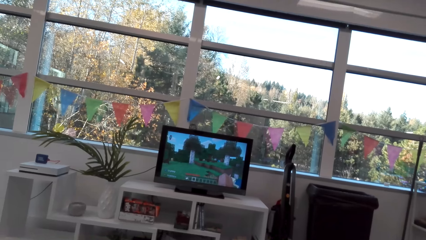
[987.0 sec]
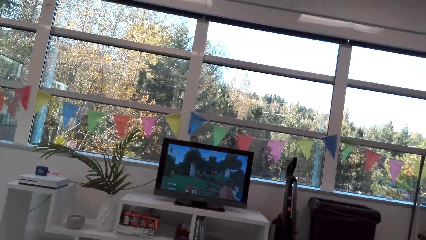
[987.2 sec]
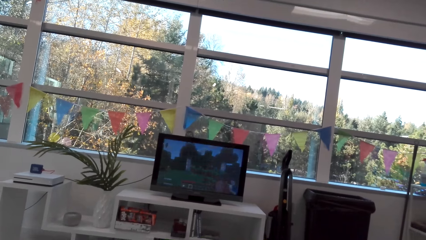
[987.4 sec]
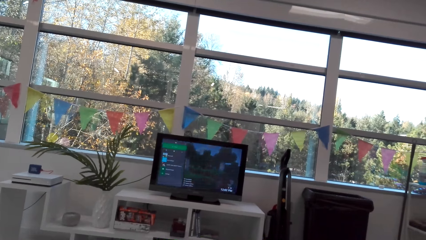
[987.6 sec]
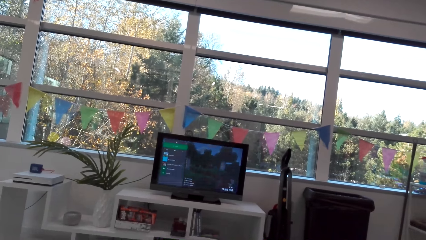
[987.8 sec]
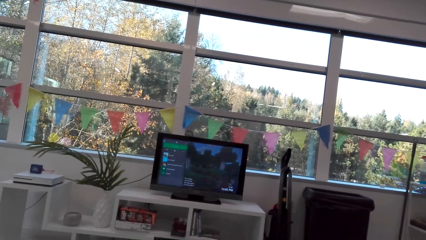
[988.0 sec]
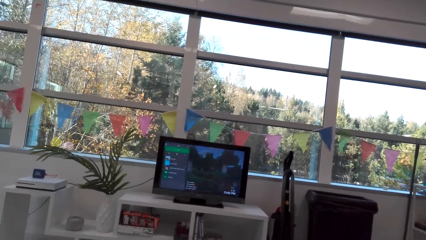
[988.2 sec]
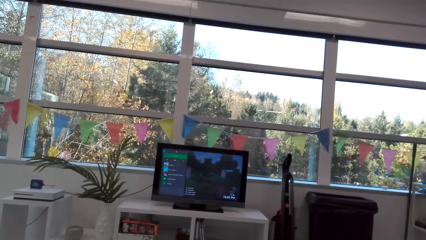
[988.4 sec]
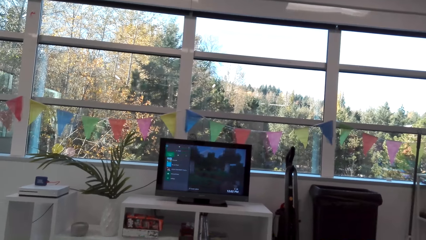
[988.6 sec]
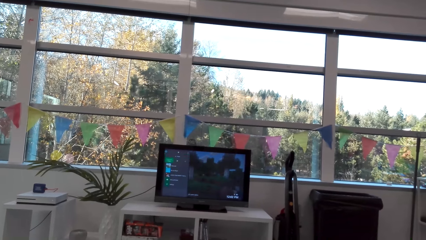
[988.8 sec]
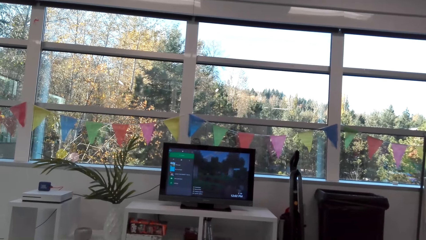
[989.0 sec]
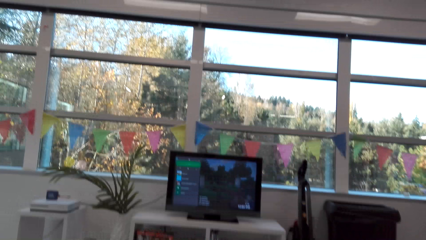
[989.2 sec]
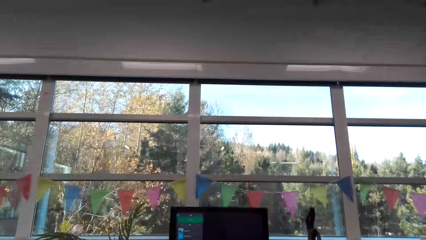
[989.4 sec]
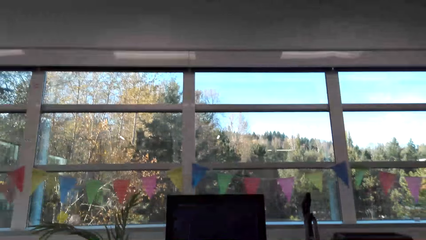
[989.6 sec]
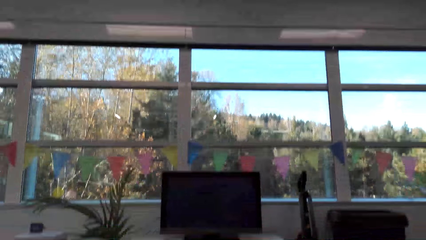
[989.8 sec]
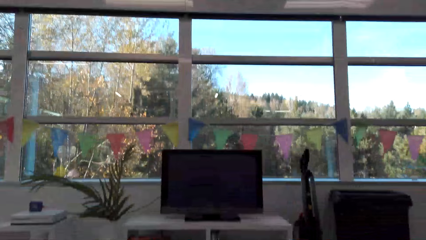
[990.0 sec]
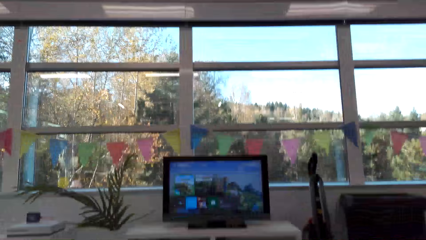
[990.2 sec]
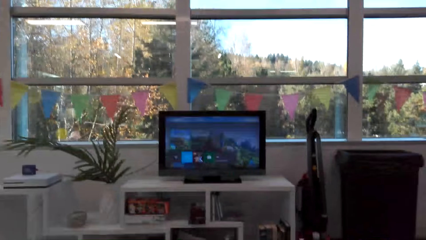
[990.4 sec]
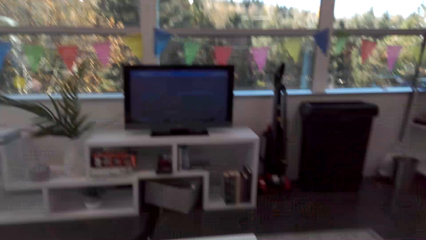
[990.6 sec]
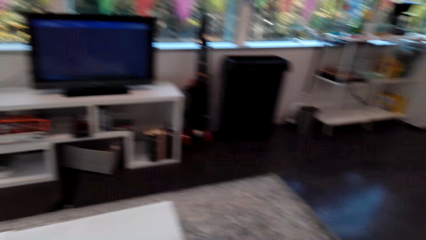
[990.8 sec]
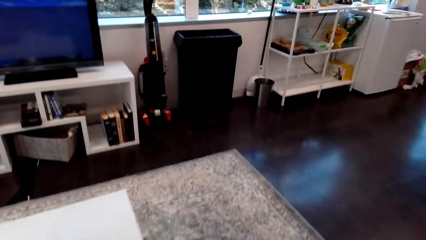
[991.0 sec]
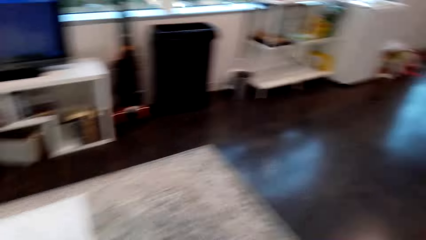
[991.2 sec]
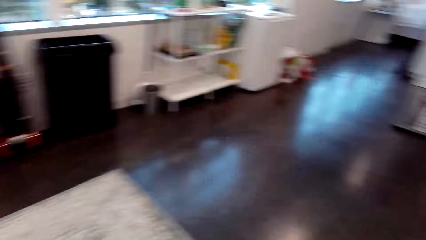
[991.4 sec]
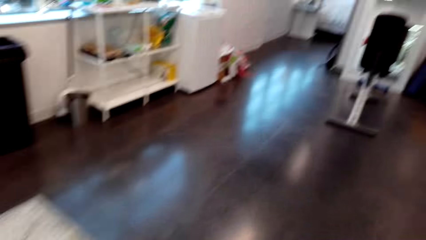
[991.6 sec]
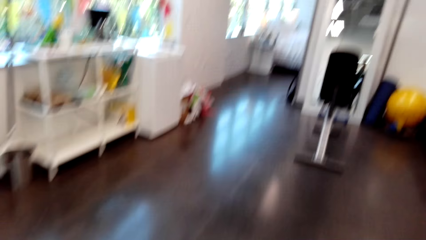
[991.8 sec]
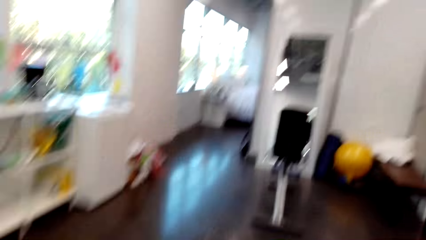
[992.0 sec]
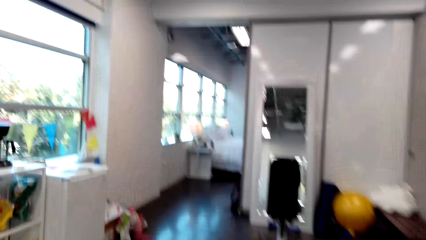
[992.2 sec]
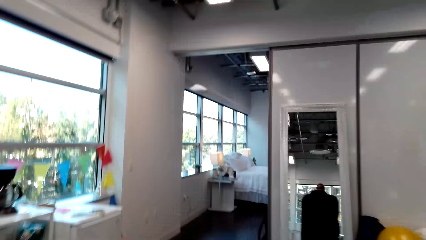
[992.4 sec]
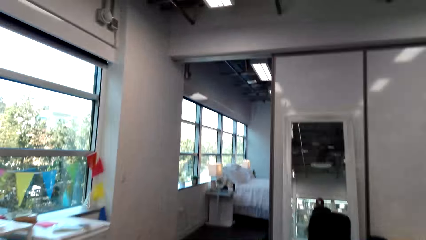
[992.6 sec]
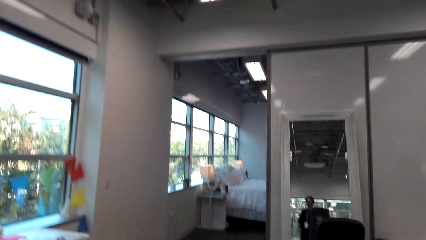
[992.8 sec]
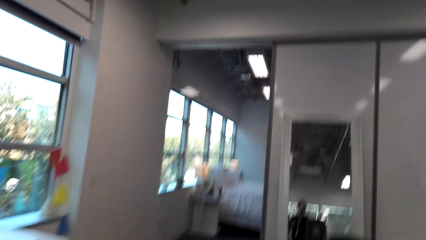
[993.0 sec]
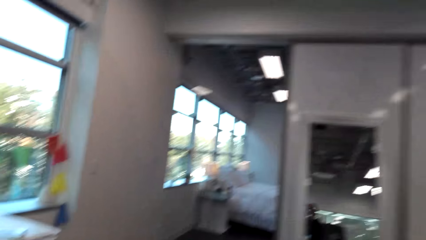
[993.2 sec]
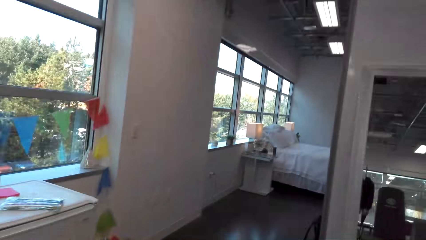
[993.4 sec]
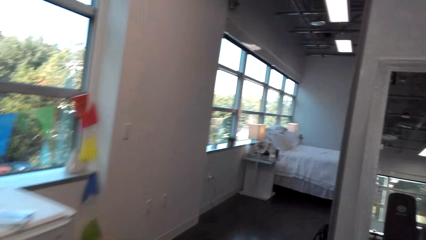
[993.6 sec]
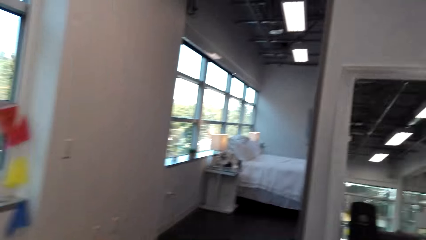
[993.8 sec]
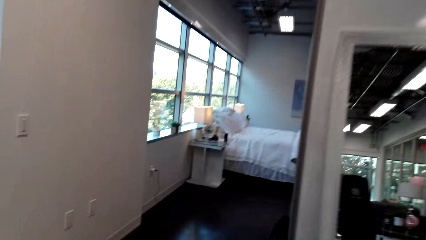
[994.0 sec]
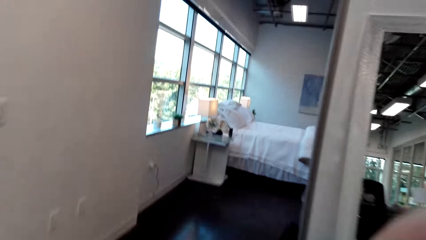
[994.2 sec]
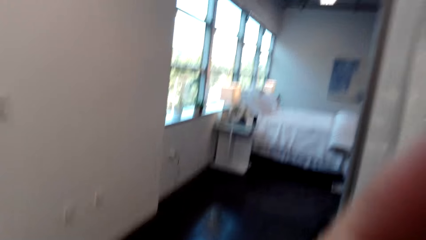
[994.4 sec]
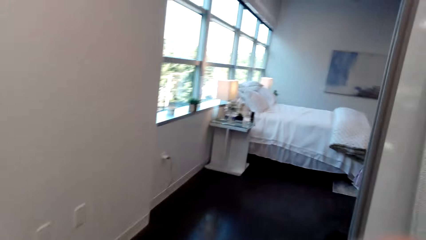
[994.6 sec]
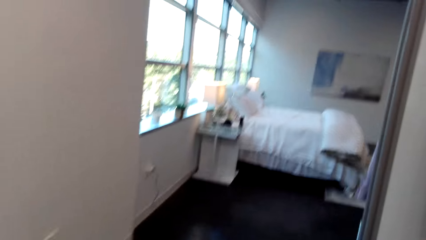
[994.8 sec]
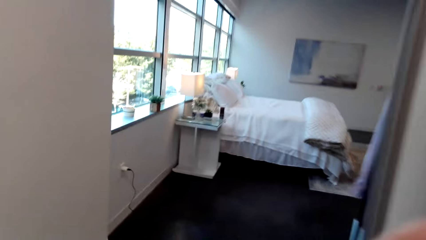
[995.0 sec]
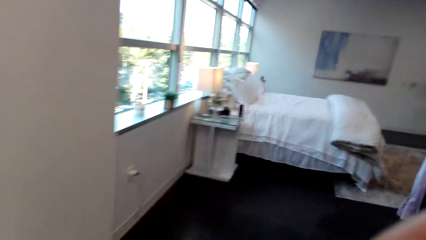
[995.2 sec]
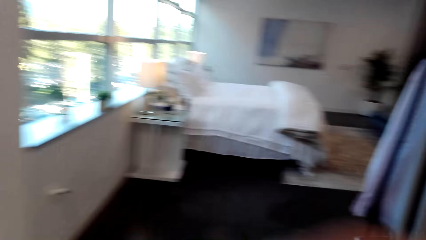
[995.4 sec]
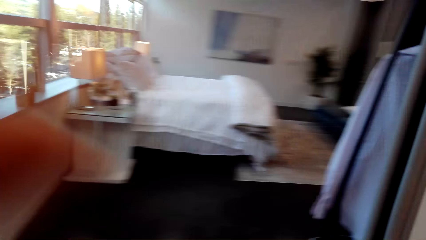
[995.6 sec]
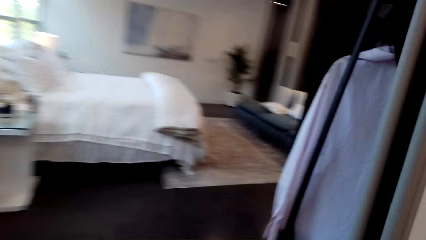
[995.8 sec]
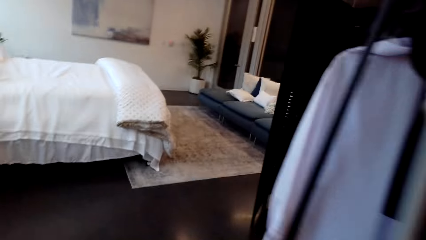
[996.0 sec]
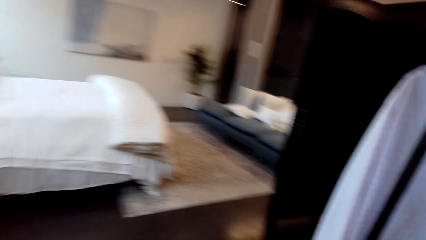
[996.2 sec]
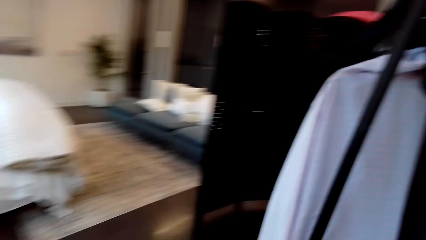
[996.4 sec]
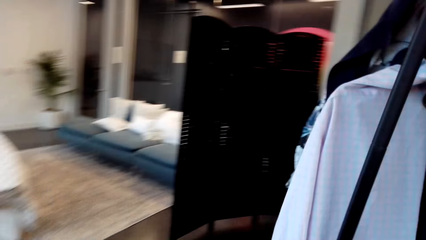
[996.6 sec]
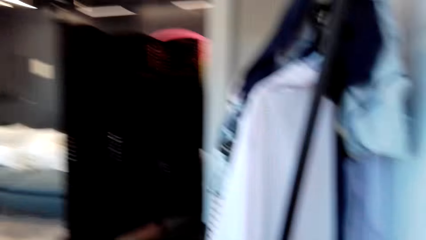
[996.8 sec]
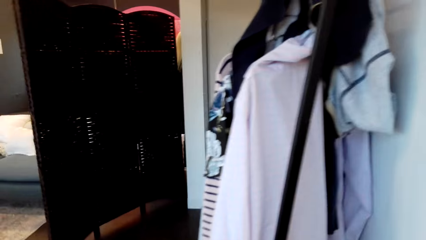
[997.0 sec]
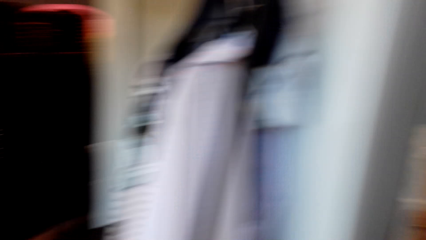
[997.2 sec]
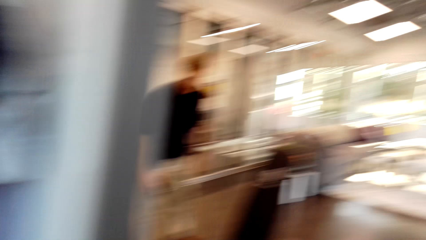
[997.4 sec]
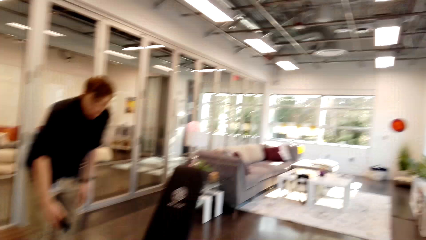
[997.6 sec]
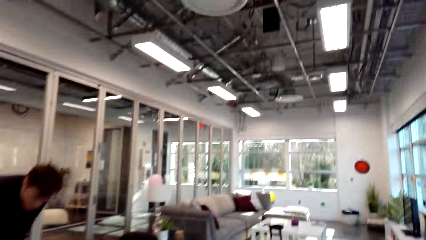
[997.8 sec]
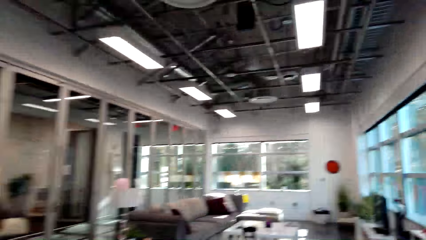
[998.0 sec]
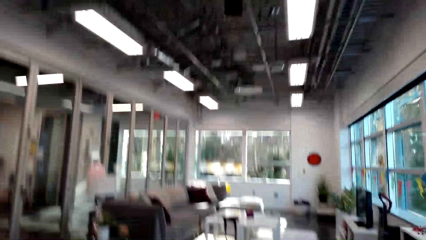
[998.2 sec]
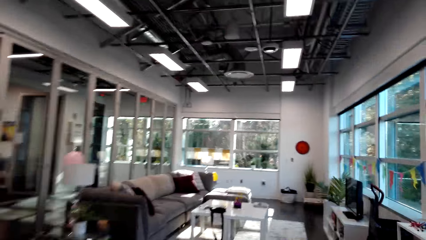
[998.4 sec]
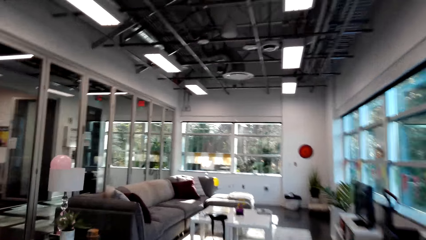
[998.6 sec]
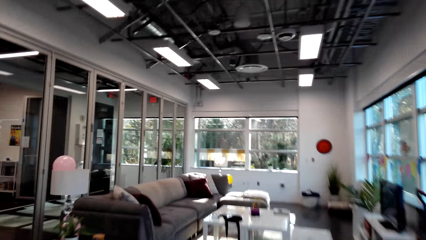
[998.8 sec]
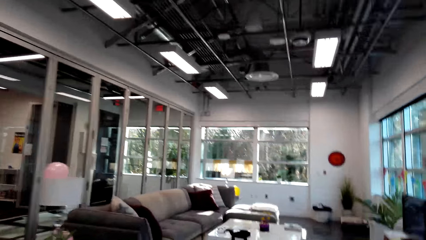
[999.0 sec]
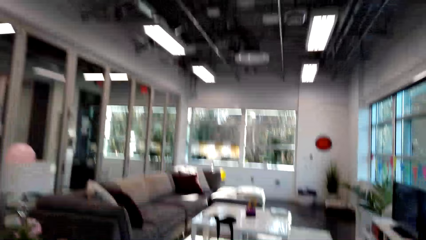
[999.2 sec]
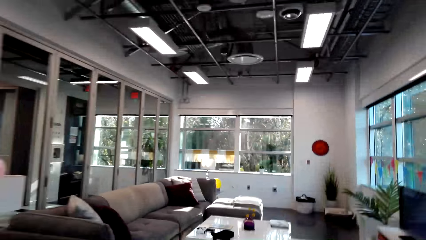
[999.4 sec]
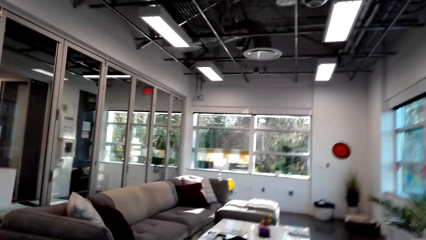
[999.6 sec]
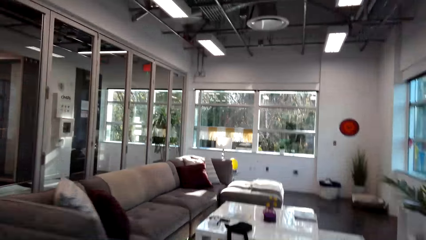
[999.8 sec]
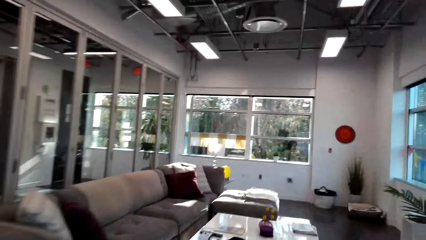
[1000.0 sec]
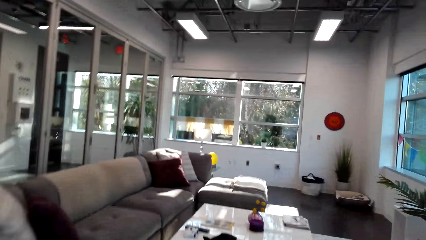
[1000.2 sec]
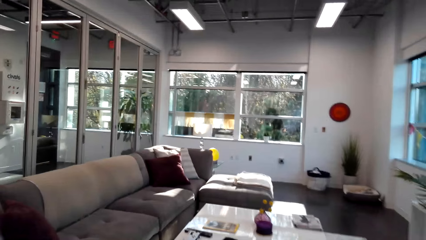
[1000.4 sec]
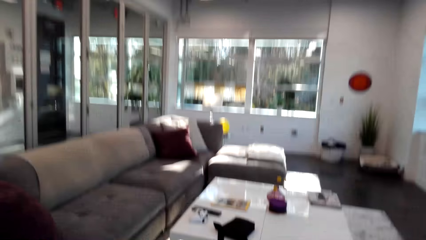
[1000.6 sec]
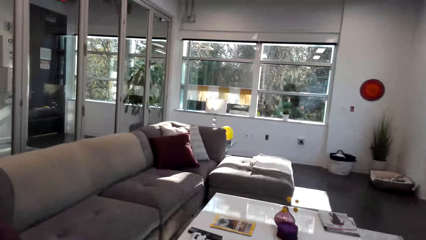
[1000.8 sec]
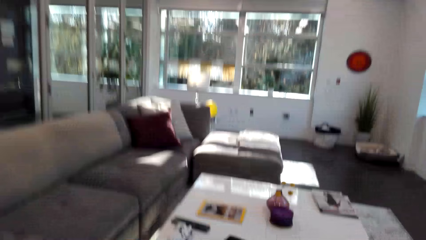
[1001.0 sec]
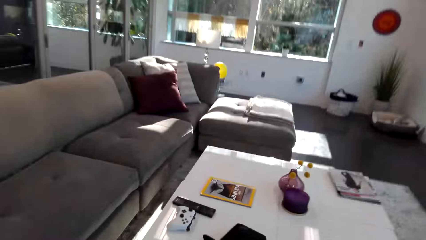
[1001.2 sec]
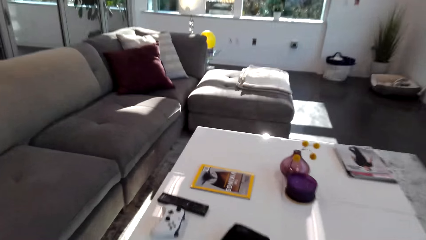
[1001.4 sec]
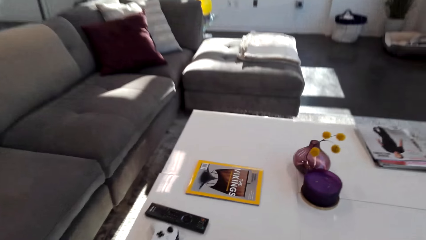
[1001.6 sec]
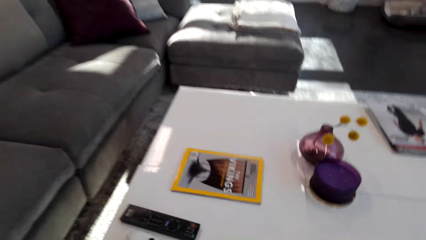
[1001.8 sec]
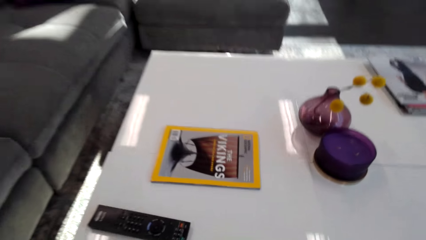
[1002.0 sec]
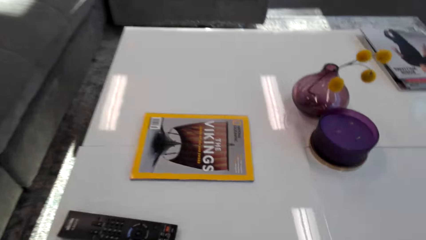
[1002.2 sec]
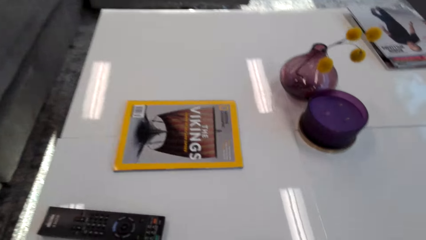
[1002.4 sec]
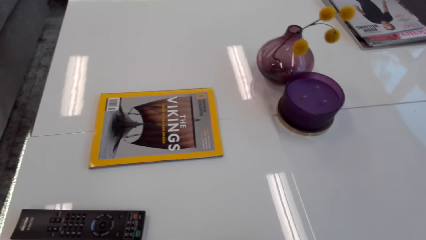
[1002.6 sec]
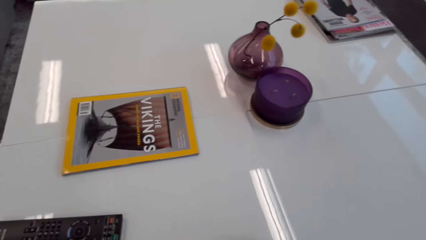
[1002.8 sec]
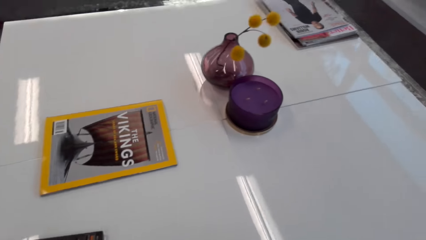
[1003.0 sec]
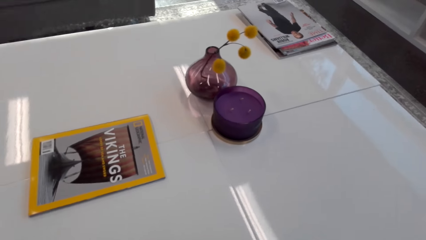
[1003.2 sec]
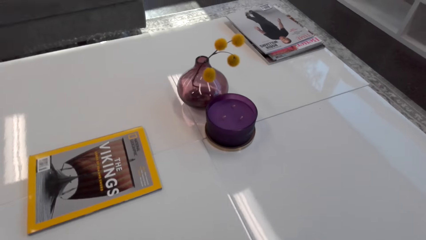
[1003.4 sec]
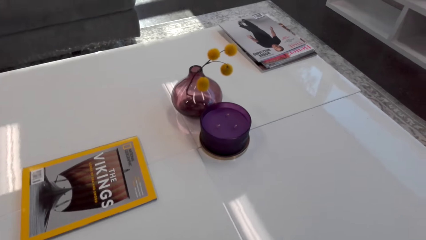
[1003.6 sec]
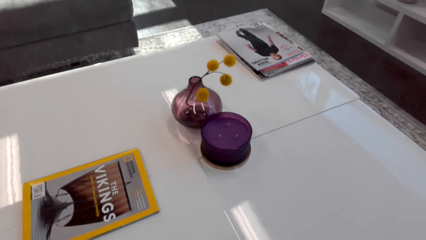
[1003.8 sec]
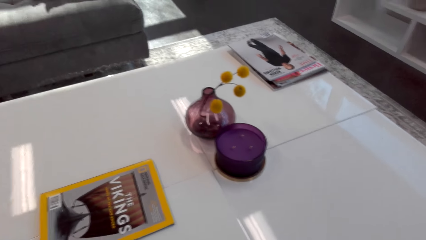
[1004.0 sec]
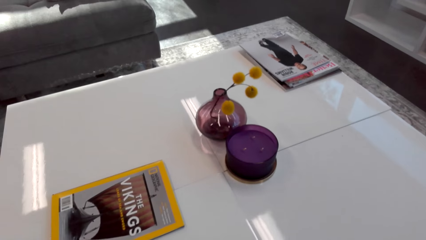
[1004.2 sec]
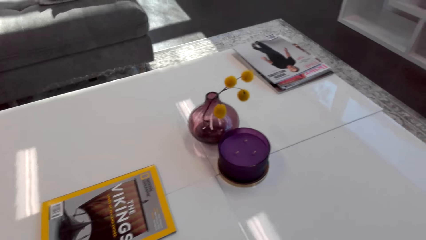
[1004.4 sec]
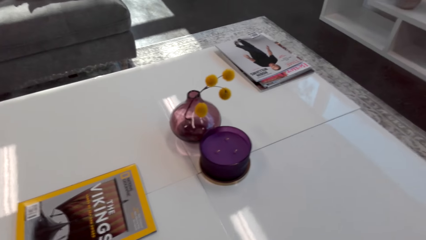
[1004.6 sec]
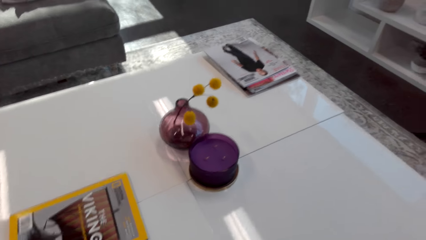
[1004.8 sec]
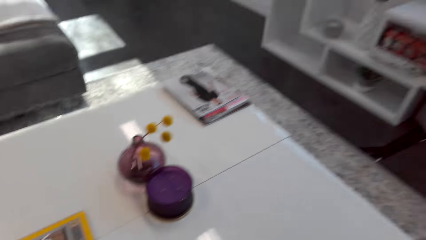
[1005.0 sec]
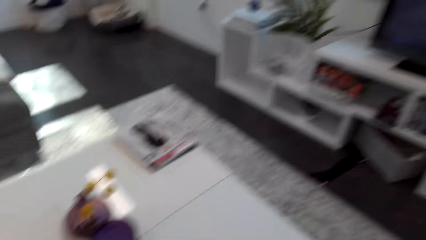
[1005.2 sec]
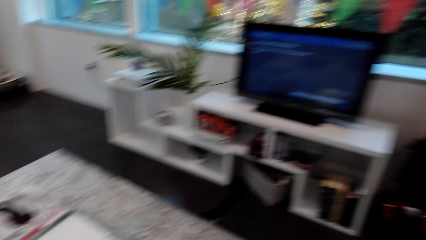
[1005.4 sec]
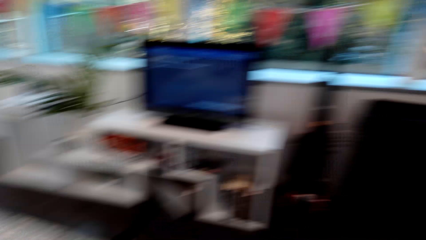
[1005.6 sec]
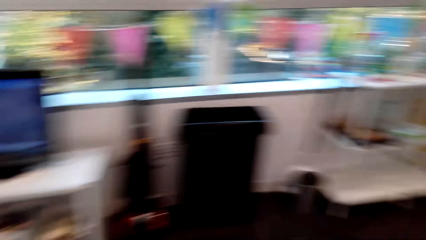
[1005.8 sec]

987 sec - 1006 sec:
The camera wearer walks in the room. They put the pad on the table. They look at the cloths. A person stands in the room. The camera wearer walks in the room. They open the bag.
